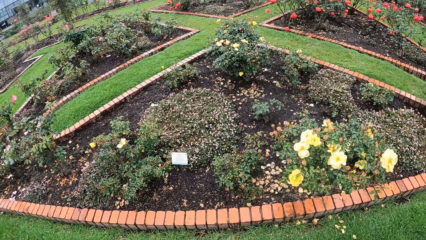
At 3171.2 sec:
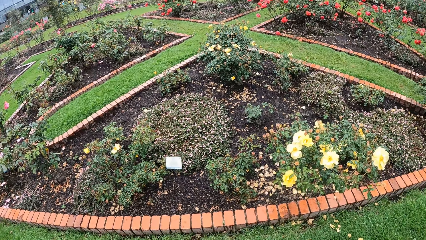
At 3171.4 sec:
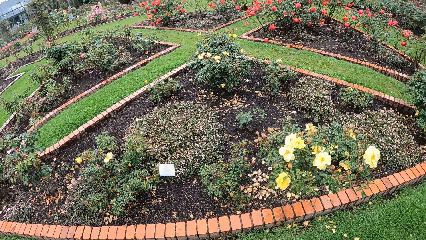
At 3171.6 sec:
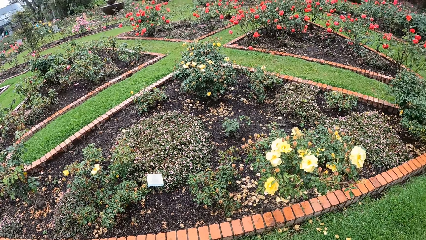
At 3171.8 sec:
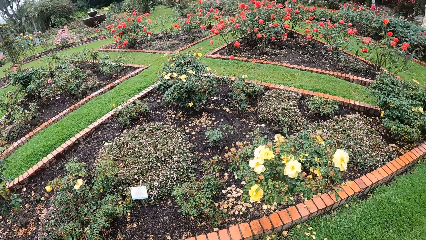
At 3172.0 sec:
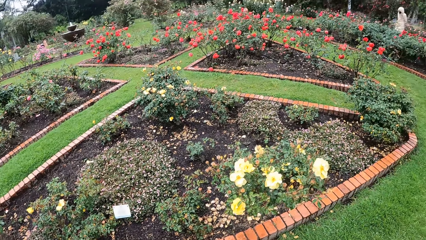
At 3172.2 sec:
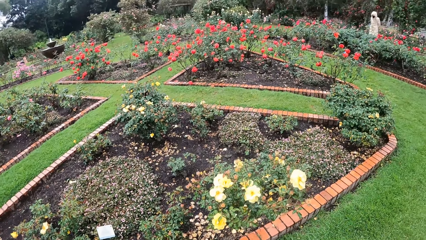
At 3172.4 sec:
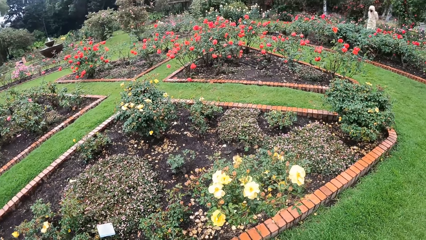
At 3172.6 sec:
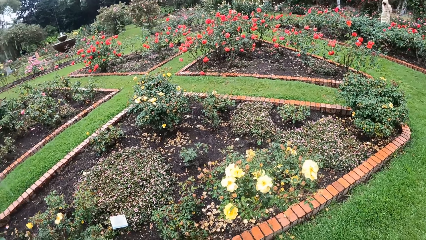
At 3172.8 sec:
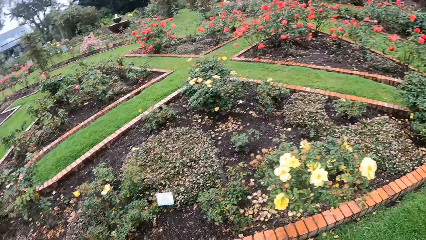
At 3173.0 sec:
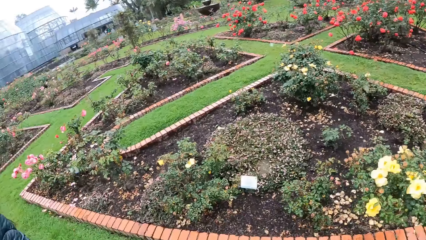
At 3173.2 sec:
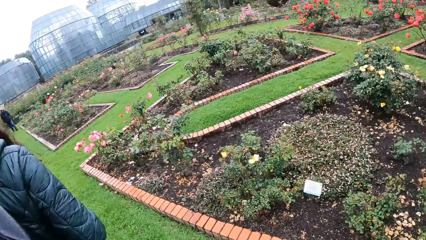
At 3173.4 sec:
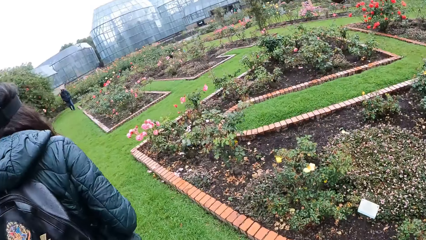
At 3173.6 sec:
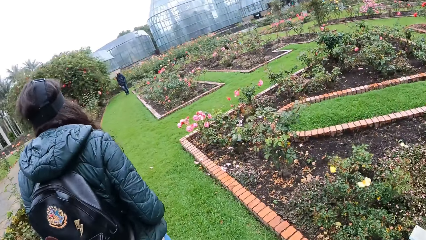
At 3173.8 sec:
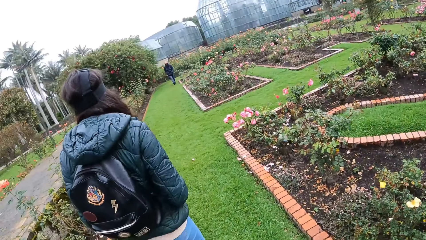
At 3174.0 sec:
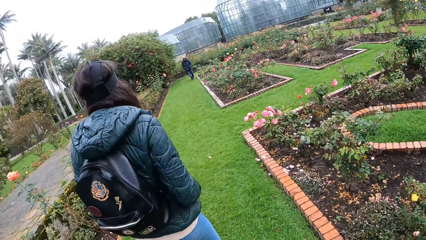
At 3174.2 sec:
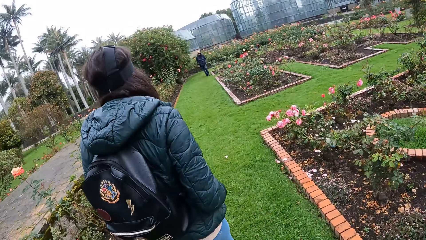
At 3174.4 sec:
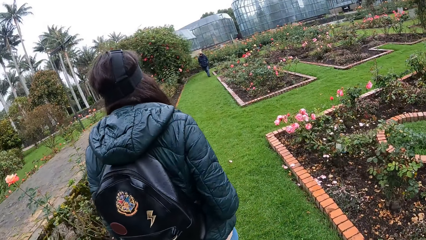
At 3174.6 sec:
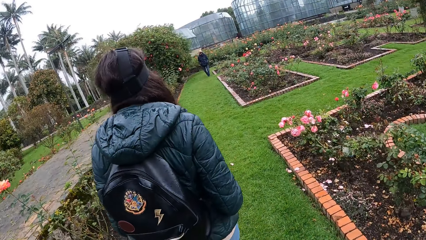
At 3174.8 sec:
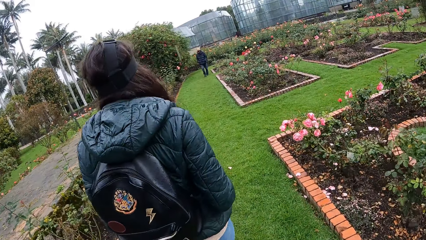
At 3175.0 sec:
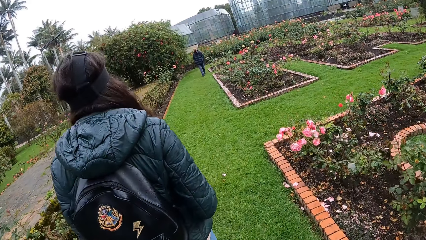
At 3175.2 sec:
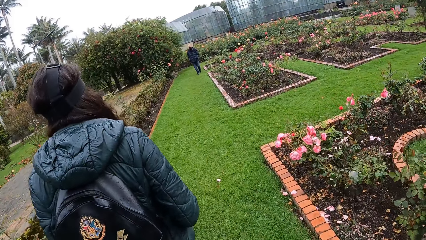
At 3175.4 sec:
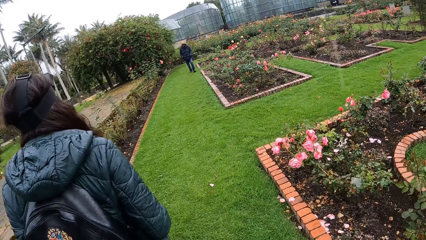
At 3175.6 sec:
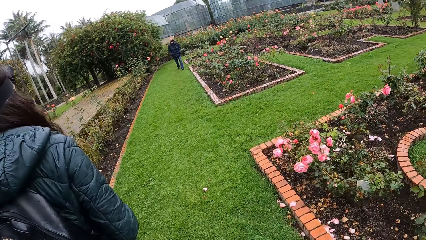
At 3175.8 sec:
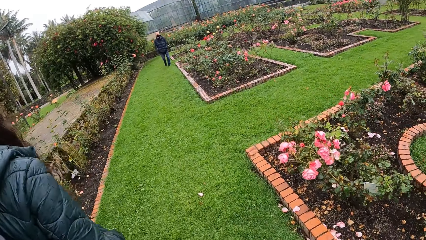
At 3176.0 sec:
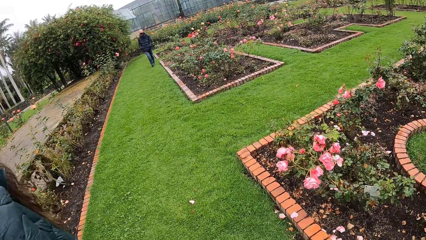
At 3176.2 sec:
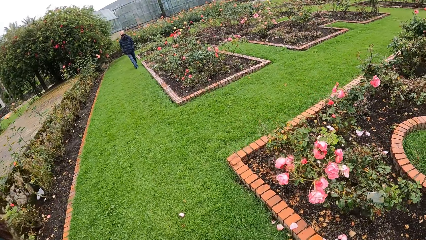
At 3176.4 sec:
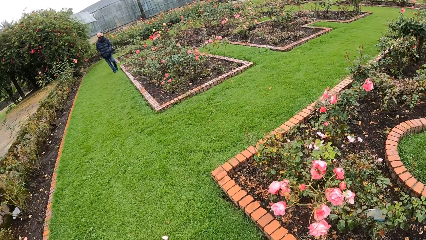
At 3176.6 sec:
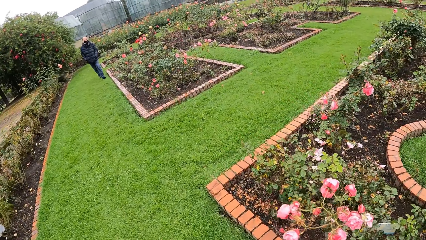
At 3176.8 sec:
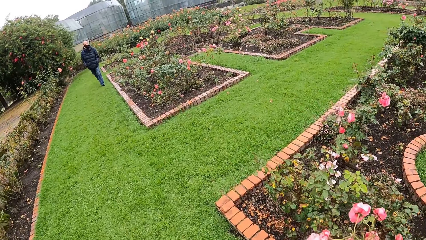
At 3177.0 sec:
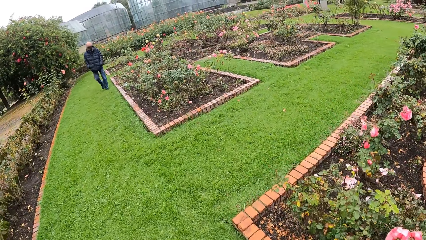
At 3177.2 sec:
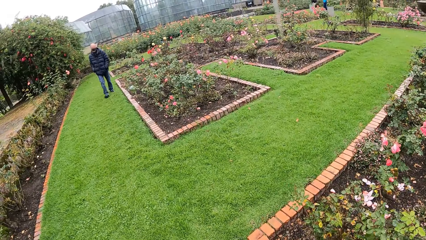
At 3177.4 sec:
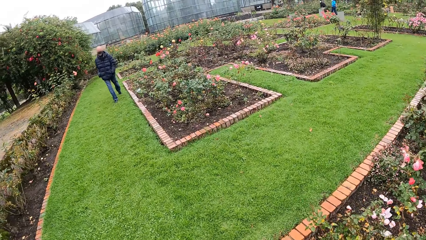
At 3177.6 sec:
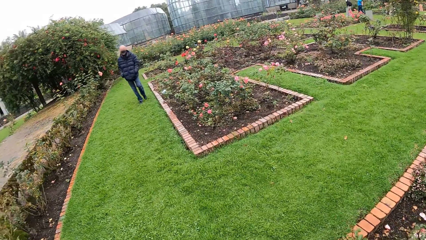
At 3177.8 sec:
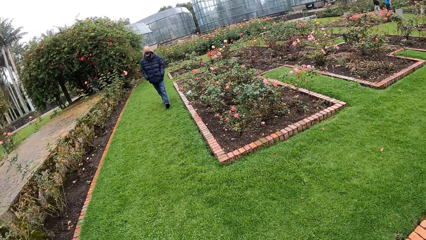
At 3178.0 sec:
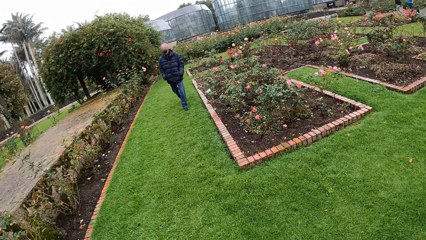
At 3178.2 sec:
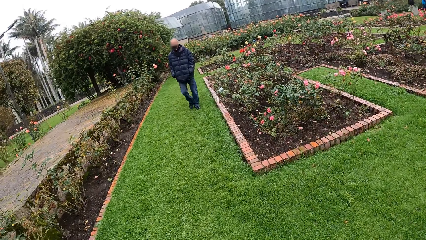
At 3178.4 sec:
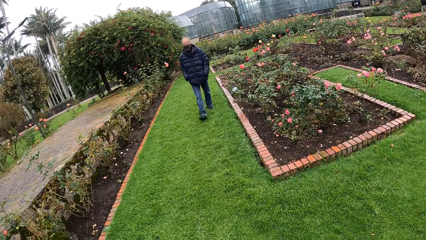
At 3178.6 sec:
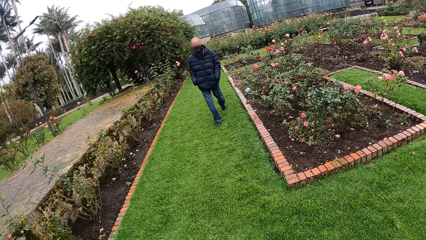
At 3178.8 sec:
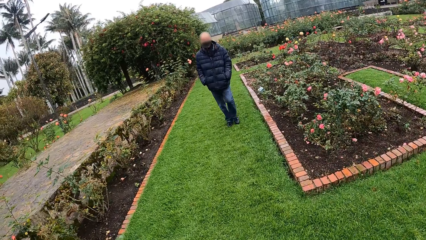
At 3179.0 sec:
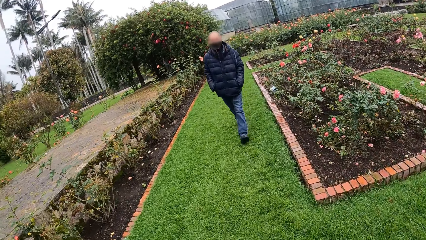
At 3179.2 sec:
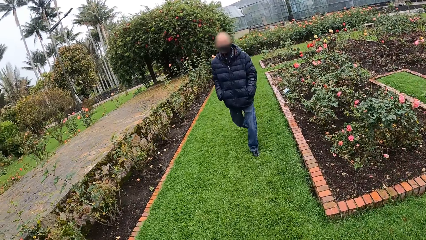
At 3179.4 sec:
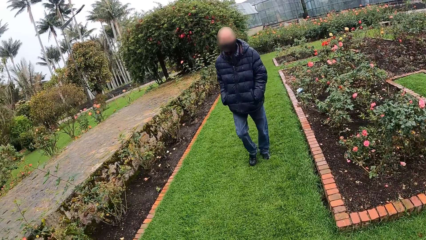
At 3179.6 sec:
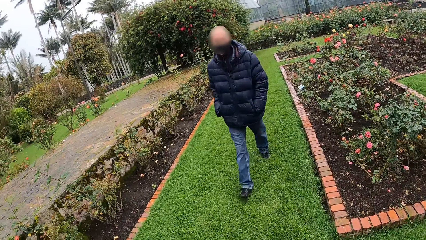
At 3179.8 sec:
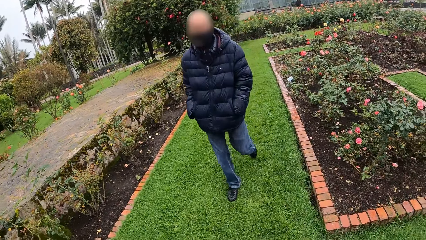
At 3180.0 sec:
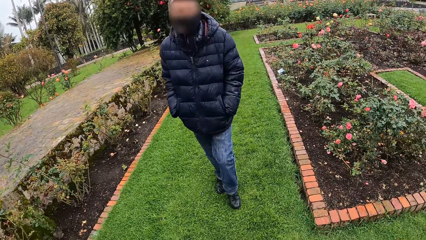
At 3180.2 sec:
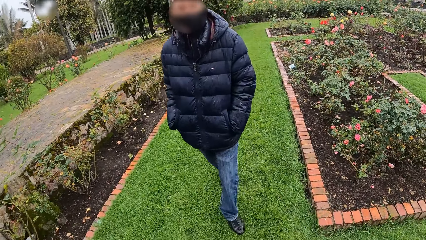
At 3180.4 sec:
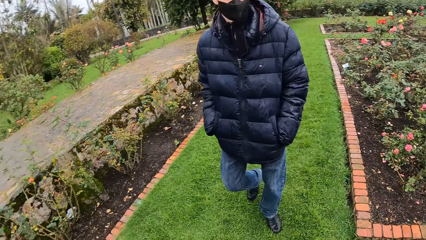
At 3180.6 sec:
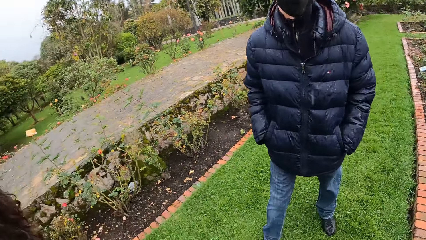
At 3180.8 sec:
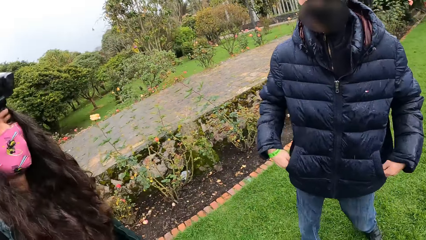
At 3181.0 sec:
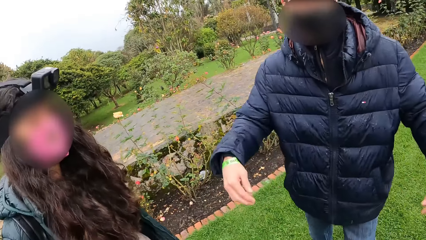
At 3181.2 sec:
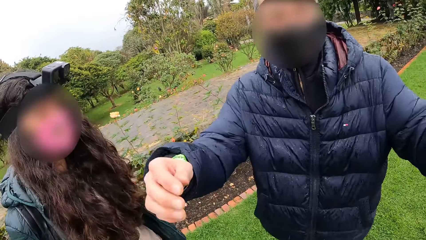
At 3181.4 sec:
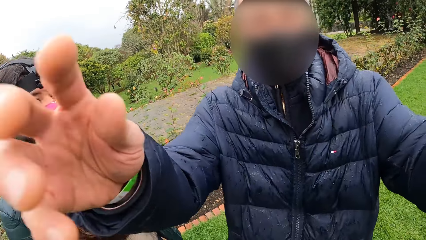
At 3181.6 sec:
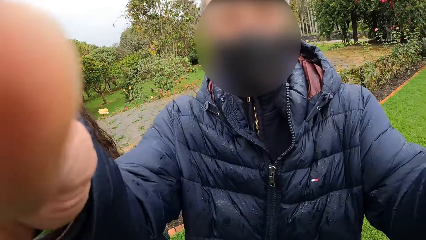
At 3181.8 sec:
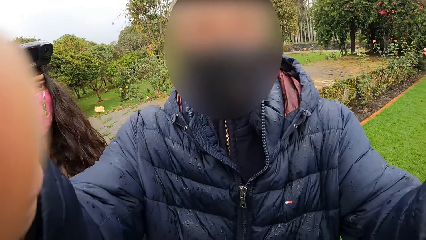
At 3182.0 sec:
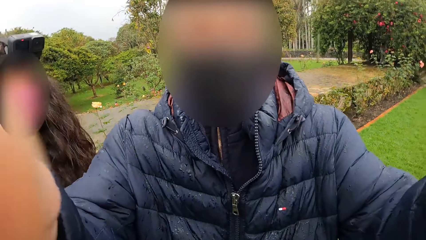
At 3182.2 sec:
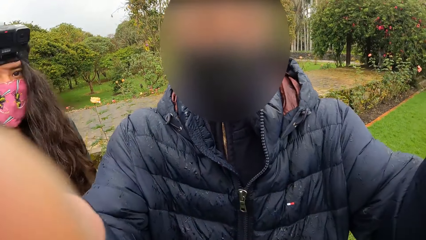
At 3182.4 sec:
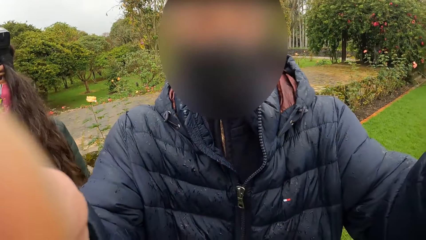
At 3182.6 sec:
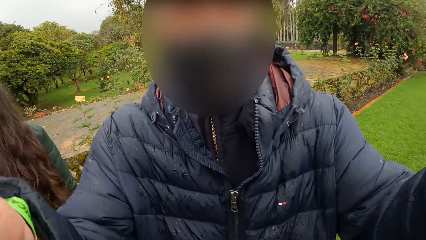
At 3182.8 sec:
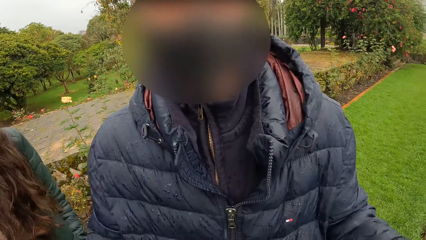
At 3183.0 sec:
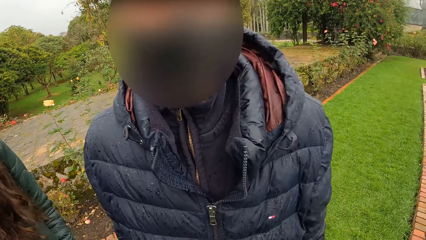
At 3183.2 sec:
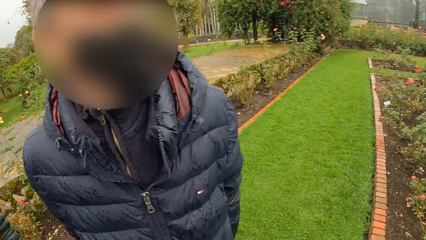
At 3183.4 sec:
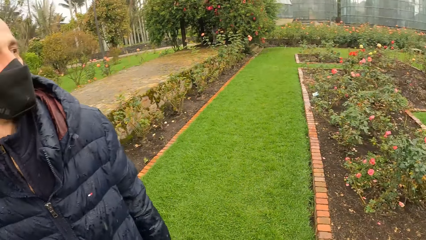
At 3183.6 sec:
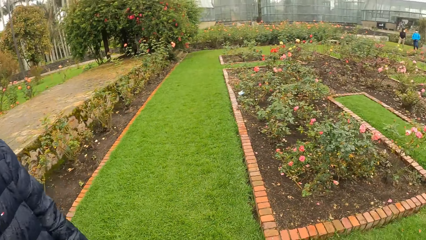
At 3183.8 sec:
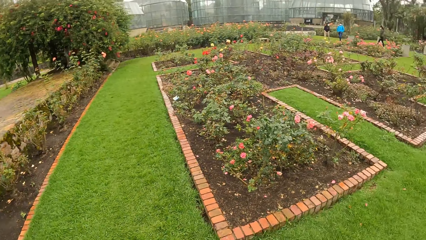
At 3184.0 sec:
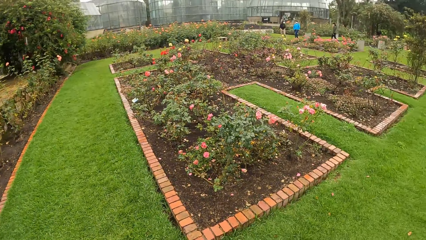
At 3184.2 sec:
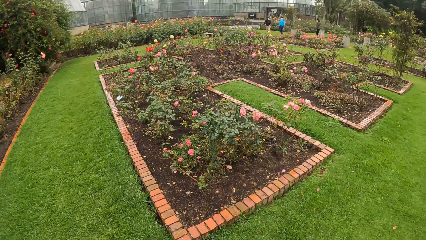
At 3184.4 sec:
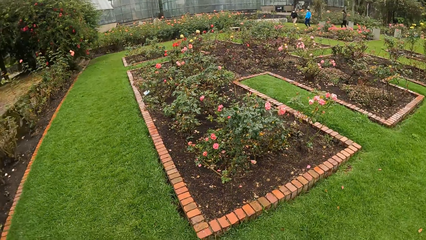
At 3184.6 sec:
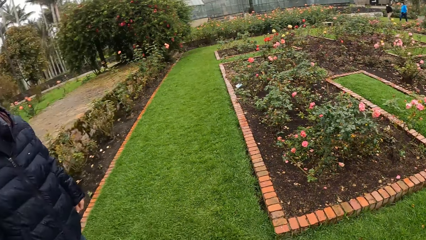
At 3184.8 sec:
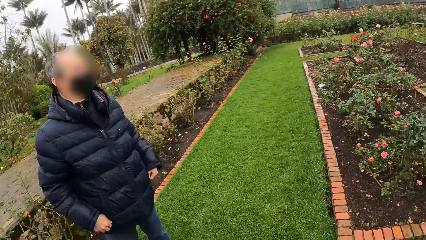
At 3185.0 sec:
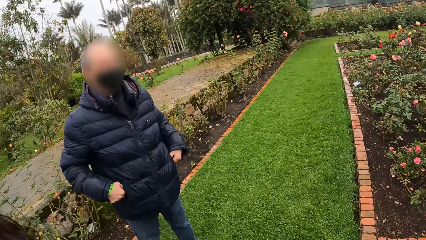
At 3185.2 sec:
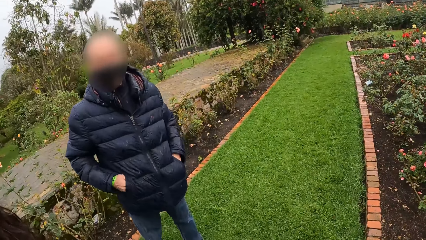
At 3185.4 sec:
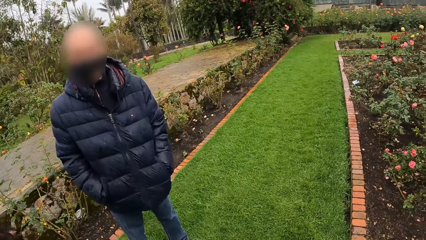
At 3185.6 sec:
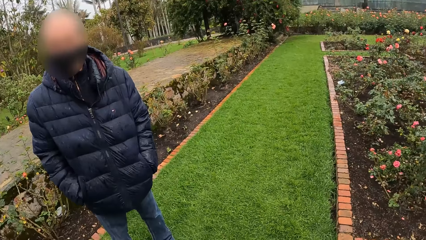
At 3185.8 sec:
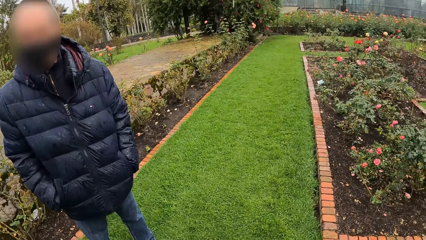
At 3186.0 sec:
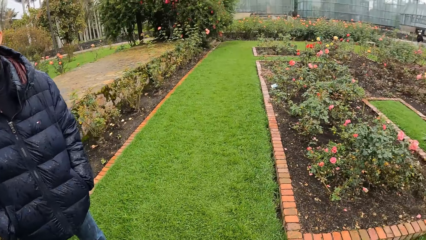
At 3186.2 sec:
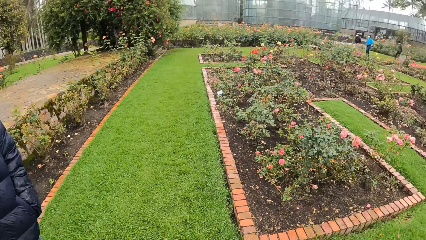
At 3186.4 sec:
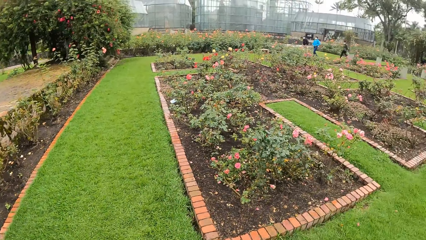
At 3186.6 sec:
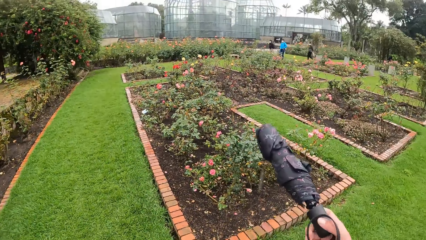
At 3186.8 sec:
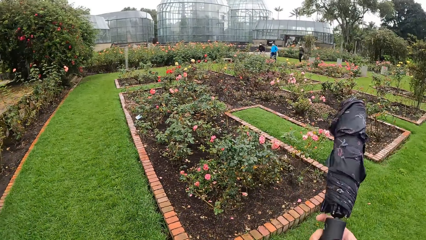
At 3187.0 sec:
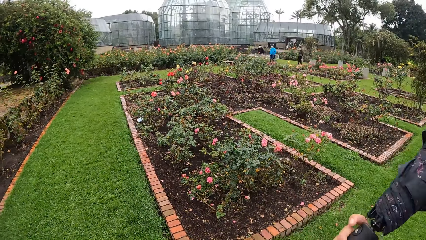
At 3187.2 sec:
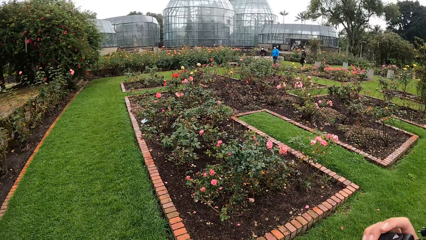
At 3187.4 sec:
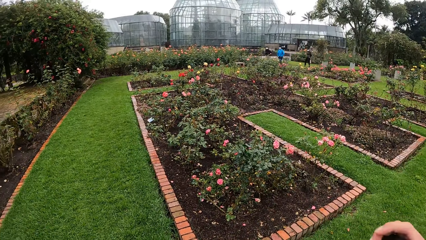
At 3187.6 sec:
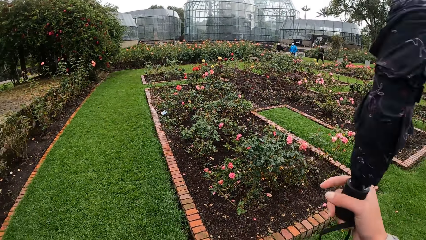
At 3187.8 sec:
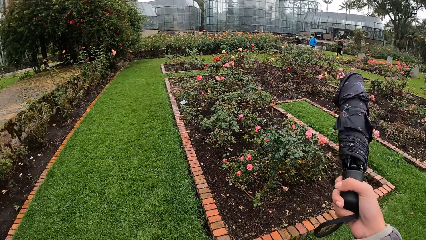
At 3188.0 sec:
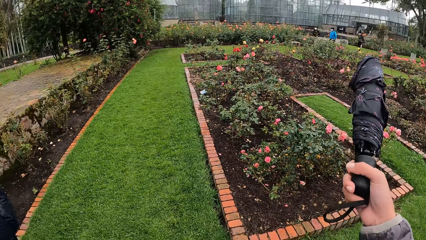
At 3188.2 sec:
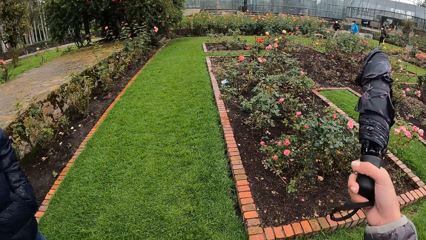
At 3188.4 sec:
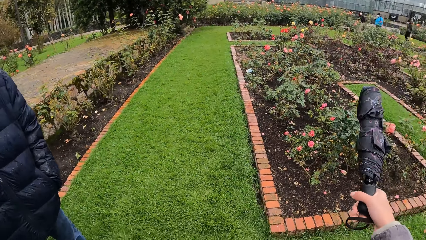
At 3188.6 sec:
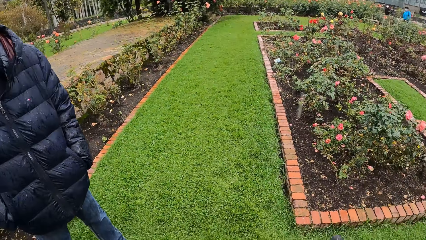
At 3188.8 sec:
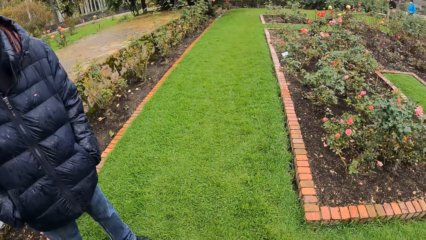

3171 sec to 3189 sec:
A man walks toward the camera wearer and a girl in the garden. The man adjusts the camera of the camera wearer. The man pockets. The man interacts with the girl and the camera wearer. The camera wearer points around the garden with an umbrella. She sees another girl with the other girls. She lifts up the umbrella with her right hand. She interacts with the other girls.
